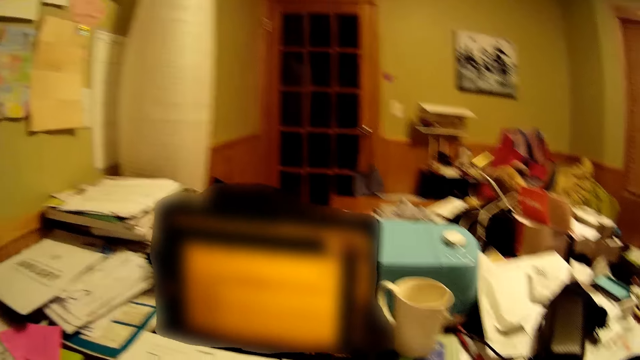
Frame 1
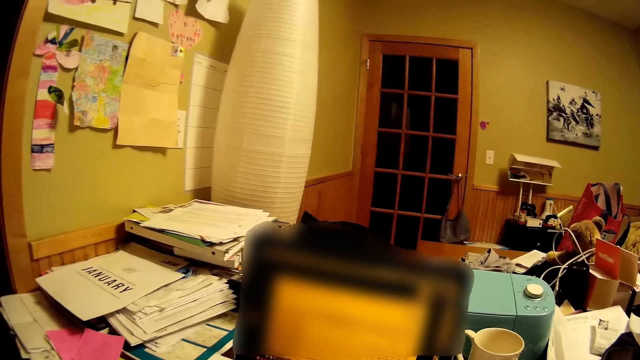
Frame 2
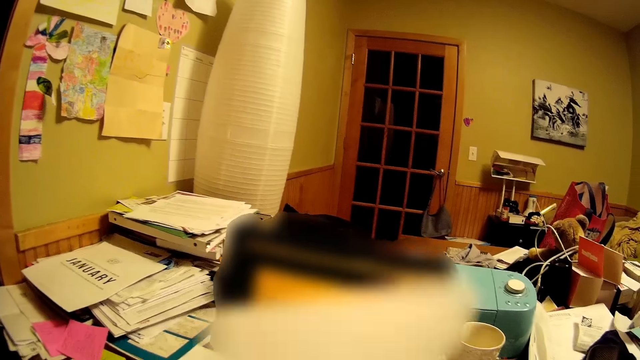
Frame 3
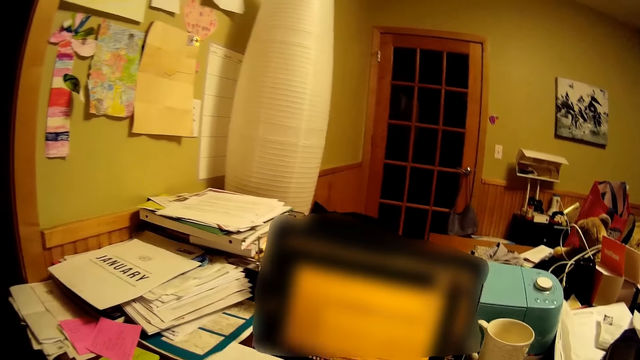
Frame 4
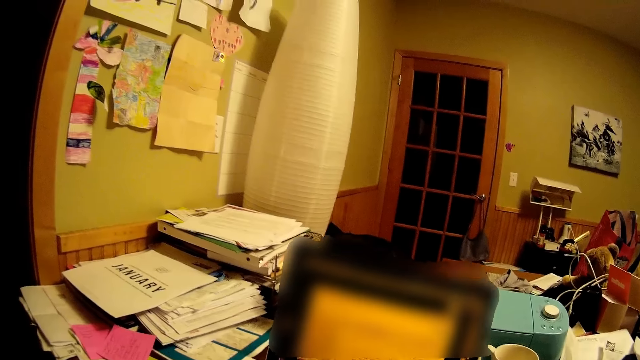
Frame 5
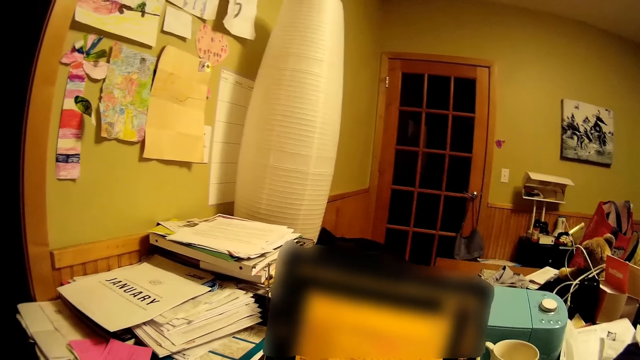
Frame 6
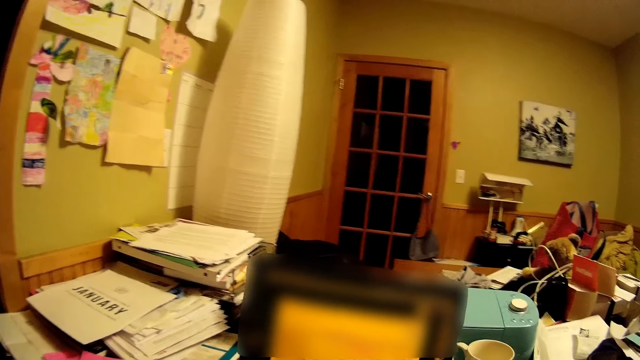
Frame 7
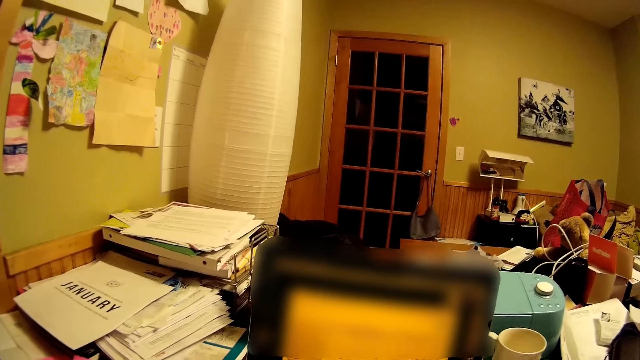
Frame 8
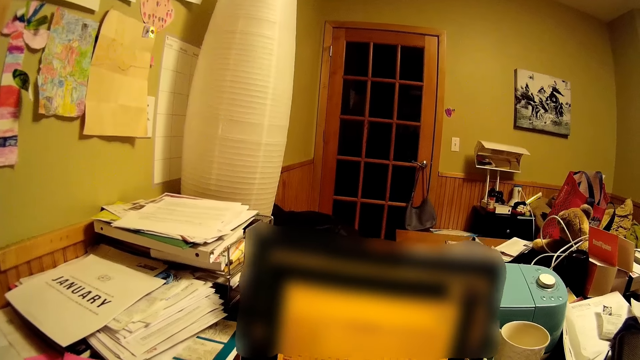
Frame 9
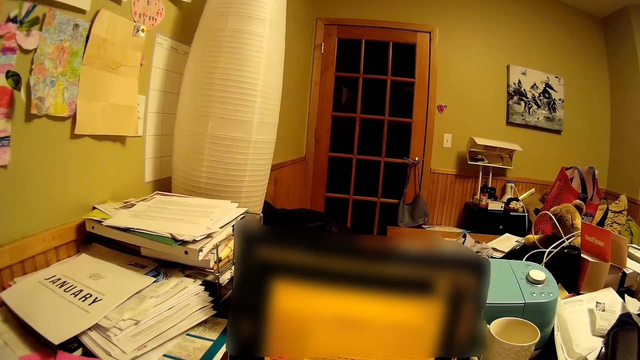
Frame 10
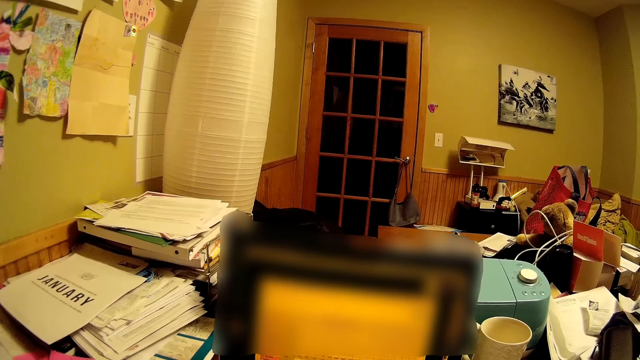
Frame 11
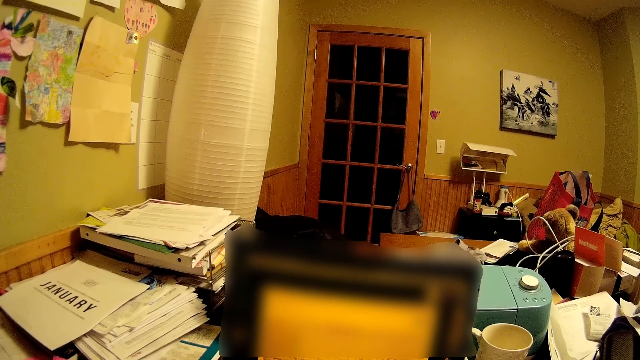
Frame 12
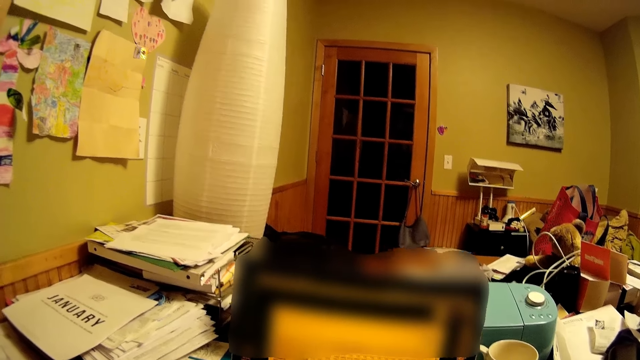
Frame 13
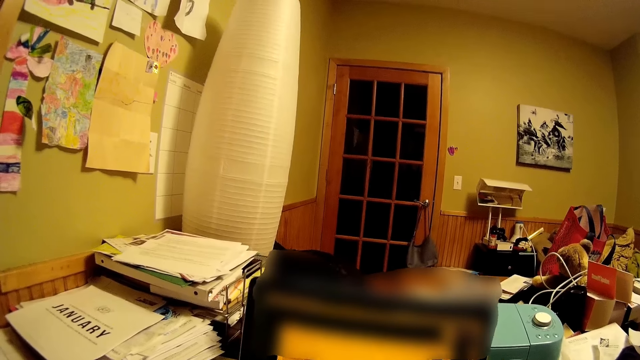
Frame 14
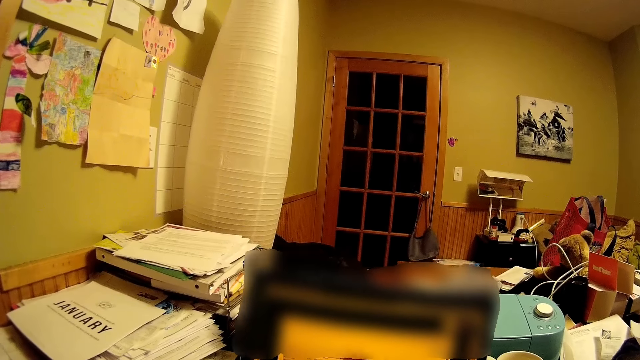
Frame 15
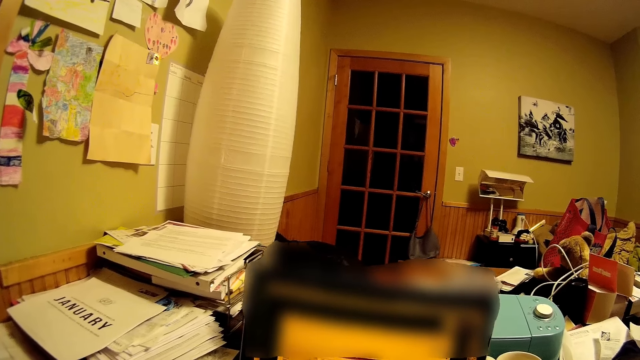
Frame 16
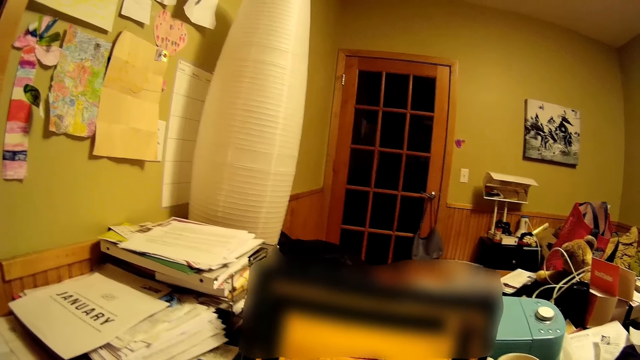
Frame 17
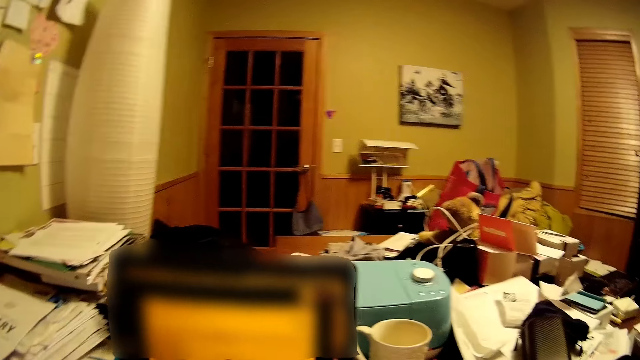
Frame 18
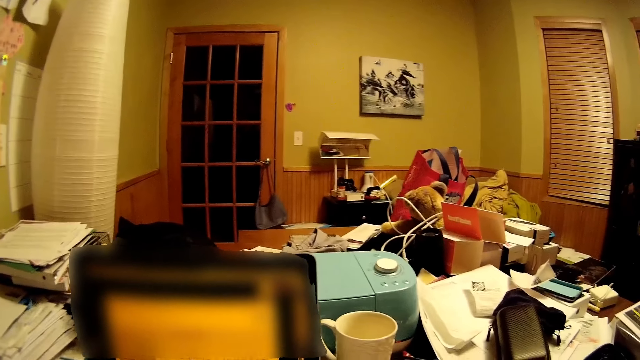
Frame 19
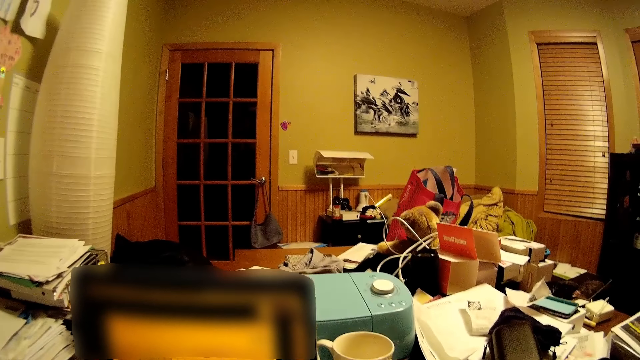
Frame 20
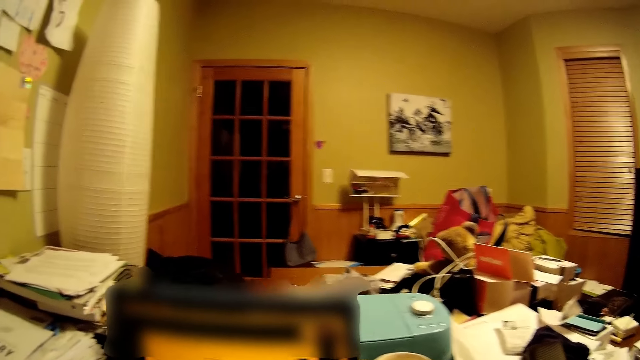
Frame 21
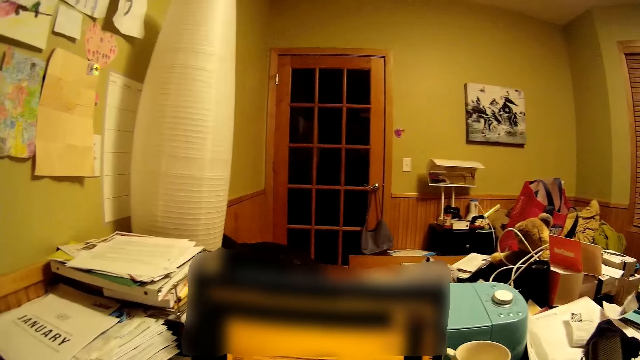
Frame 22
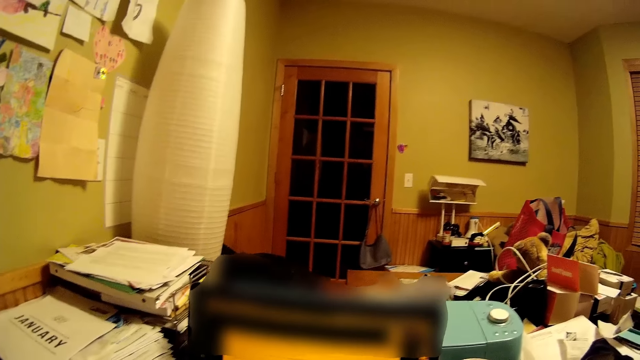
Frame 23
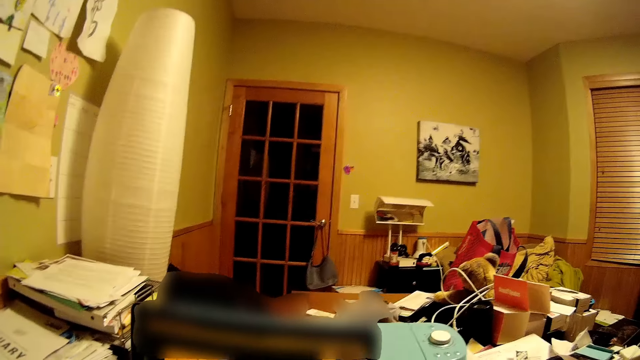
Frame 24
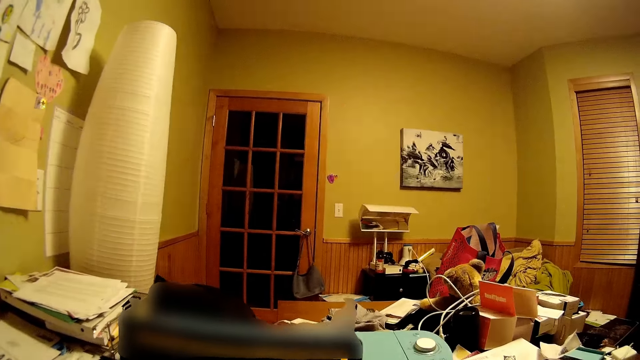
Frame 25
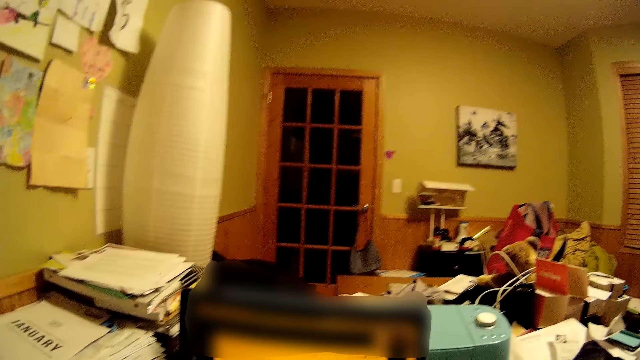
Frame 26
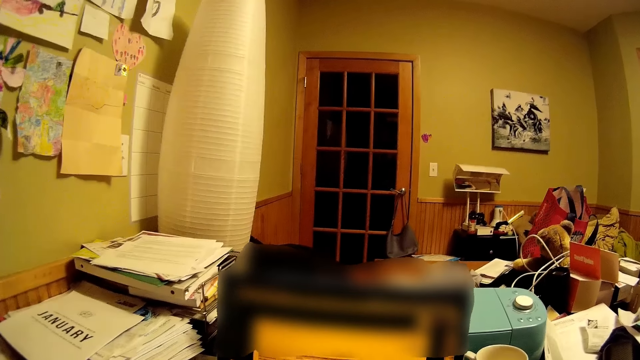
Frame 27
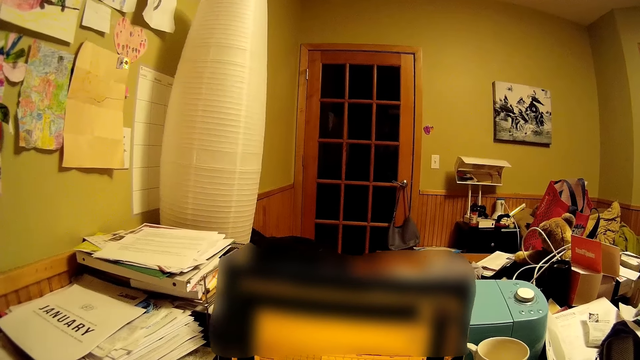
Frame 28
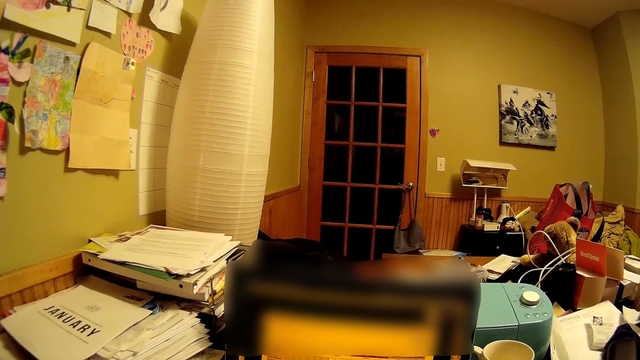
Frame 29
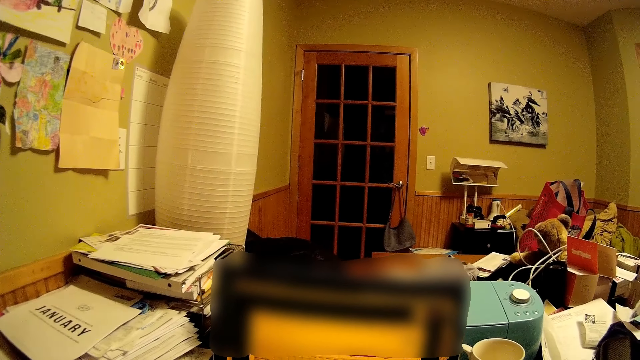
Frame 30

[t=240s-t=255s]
The camera wearer flips a page. They do something. They stare at the computer. They stare at the room.

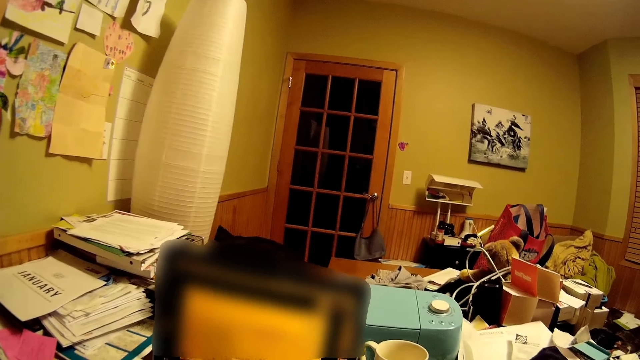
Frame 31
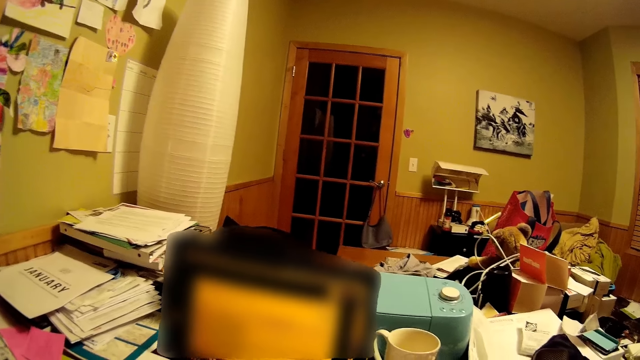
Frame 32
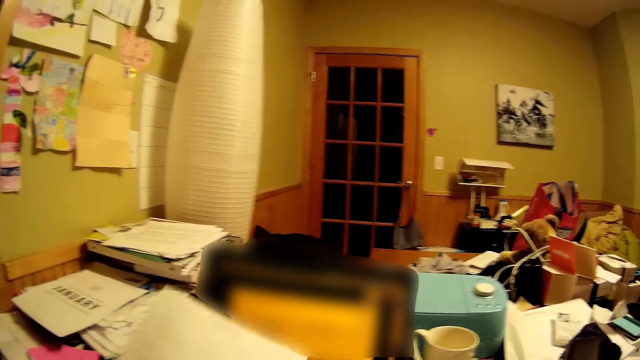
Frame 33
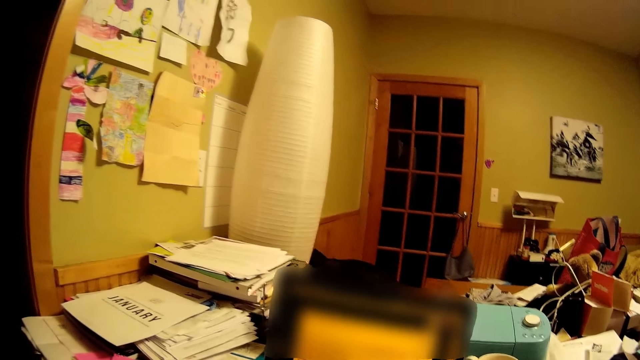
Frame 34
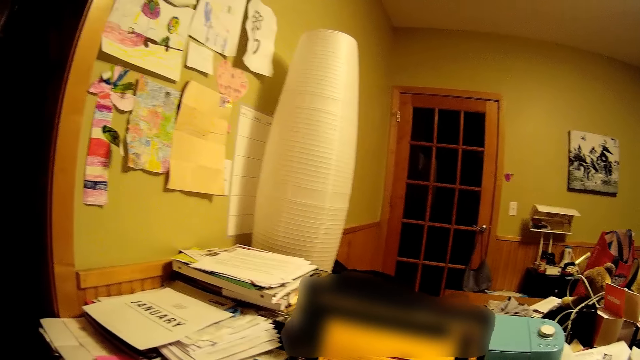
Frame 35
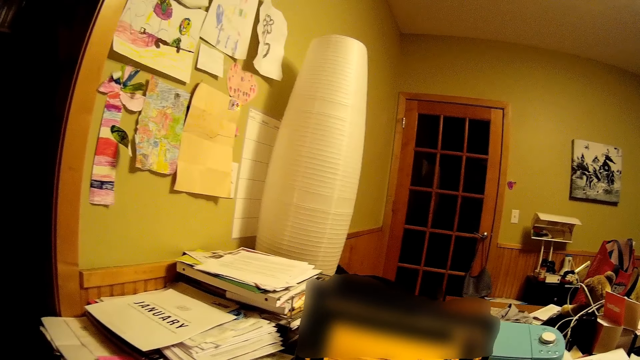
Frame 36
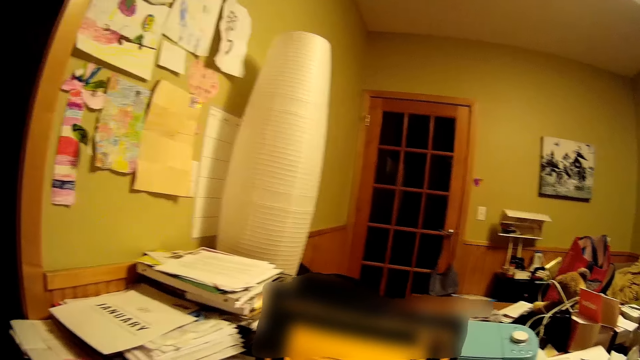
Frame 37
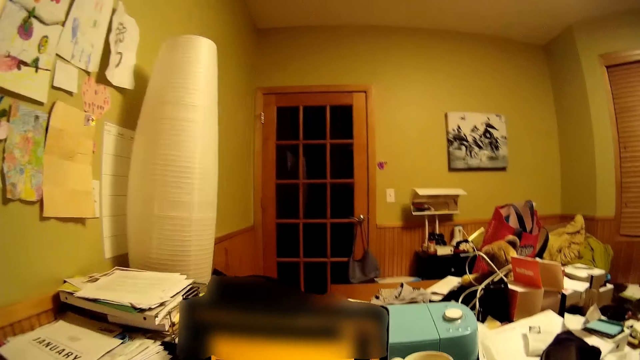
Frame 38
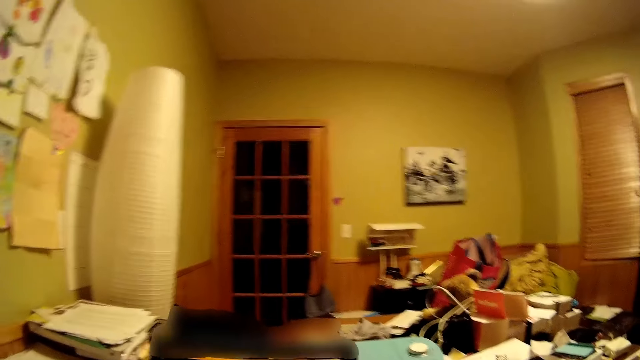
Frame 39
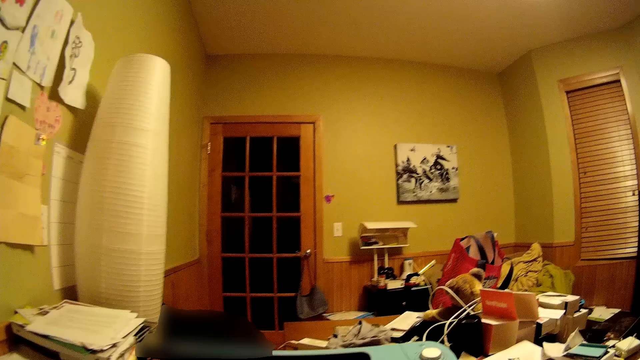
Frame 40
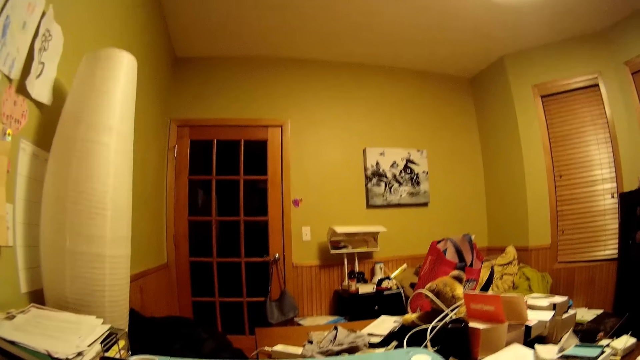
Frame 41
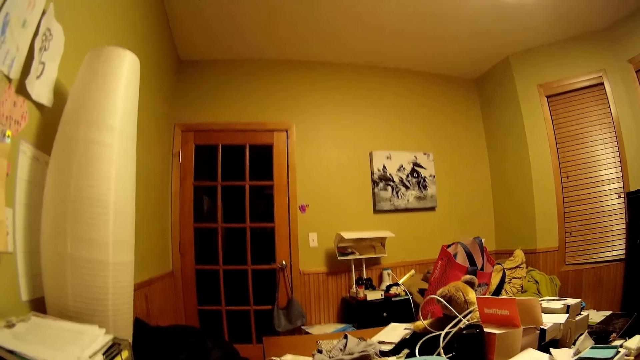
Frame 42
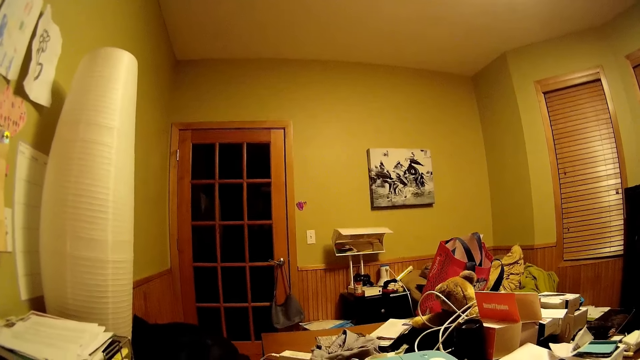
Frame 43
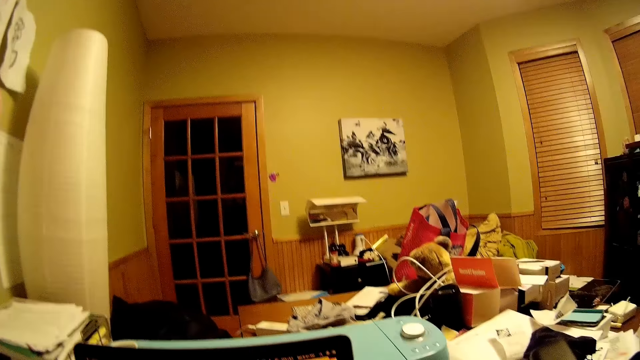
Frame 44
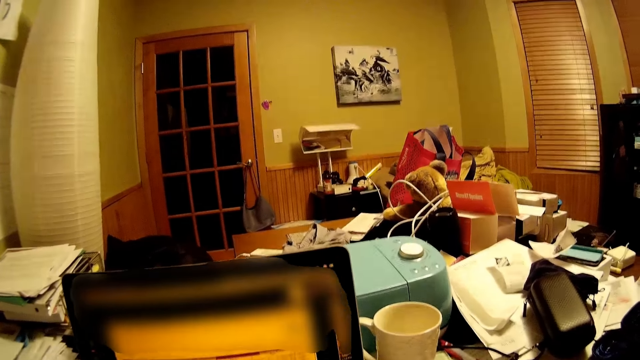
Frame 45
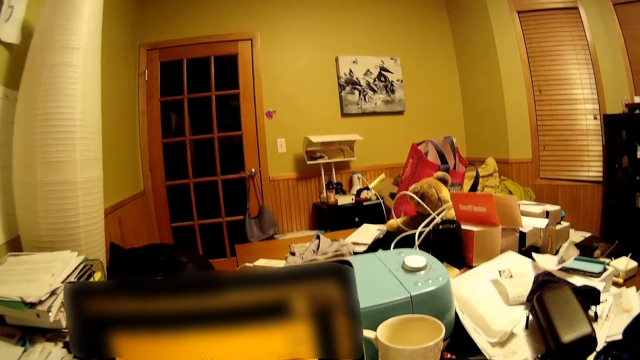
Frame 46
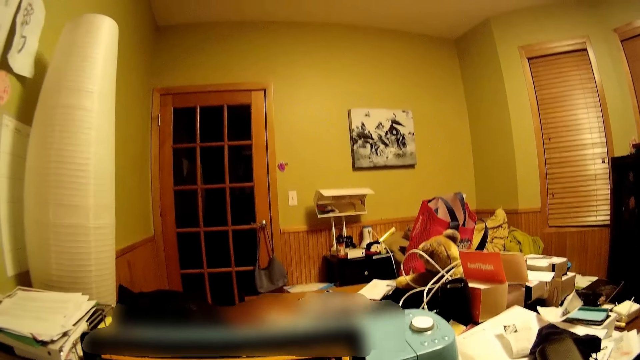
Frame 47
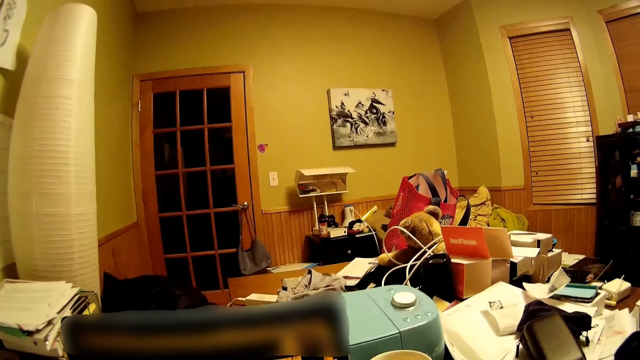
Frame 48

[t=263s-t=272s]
The camera wearer flips a page. They carry the paper up. They do something. They stare at the room.
